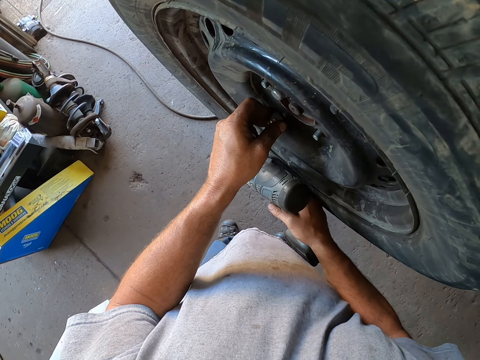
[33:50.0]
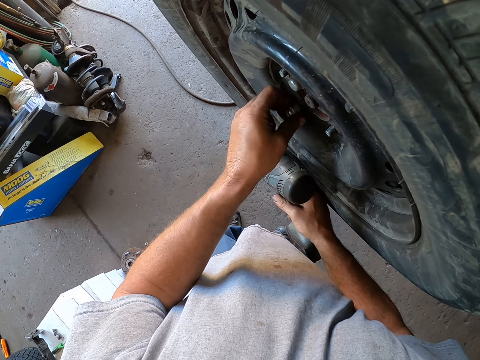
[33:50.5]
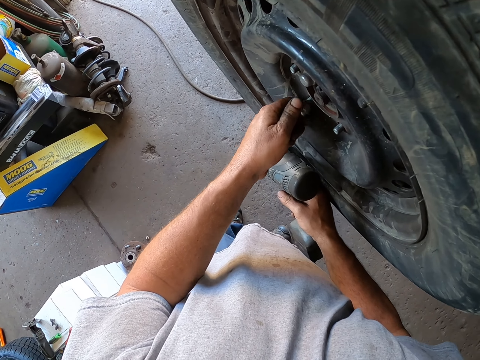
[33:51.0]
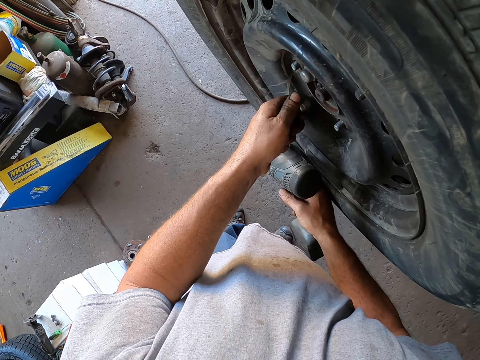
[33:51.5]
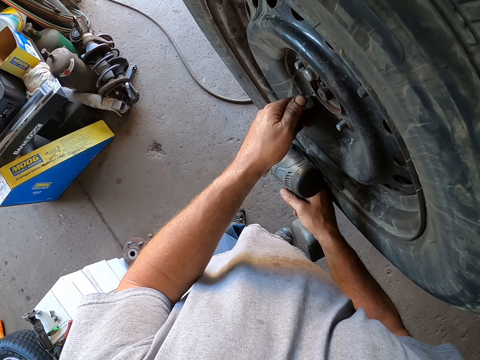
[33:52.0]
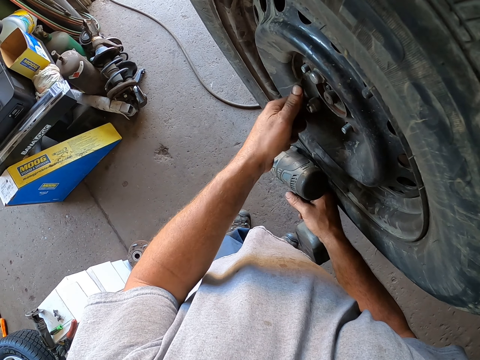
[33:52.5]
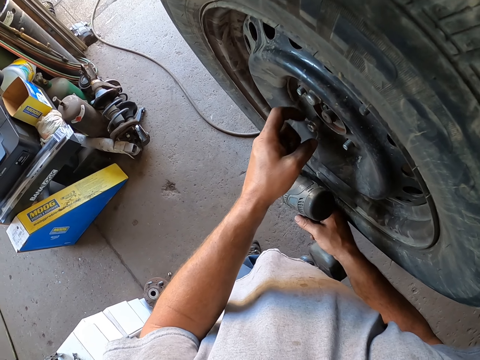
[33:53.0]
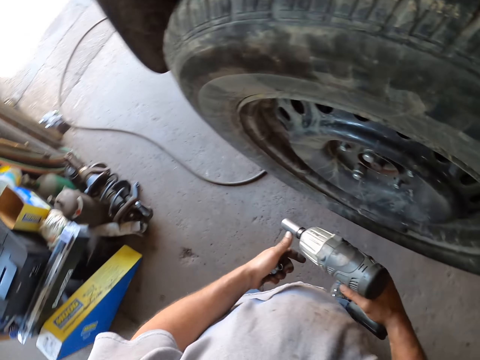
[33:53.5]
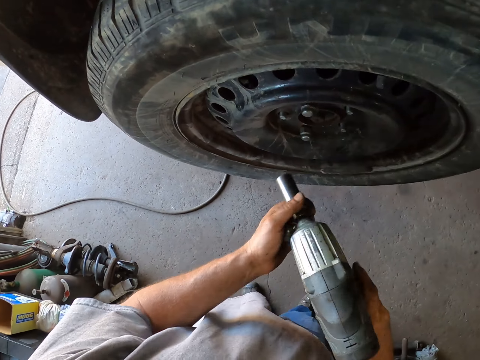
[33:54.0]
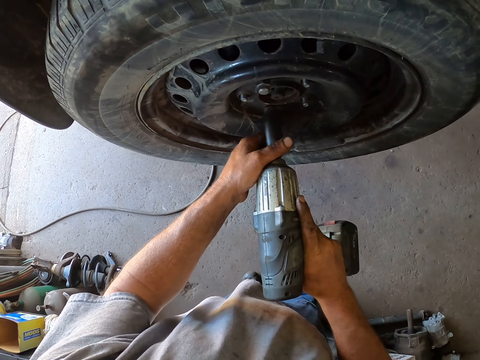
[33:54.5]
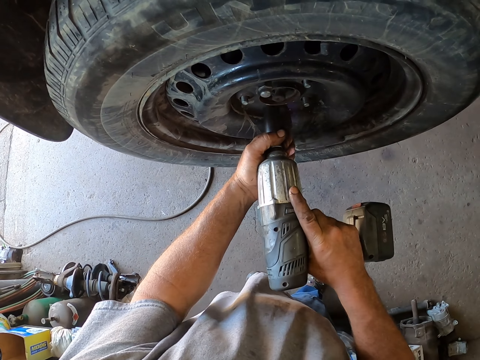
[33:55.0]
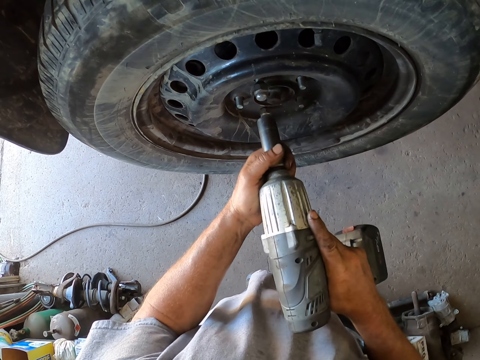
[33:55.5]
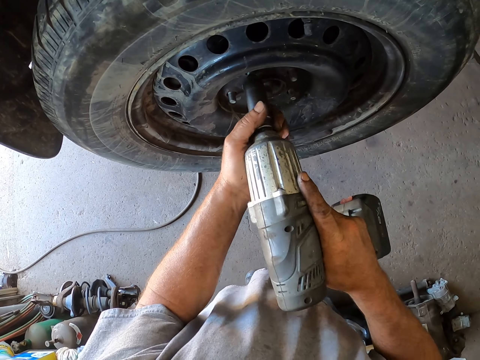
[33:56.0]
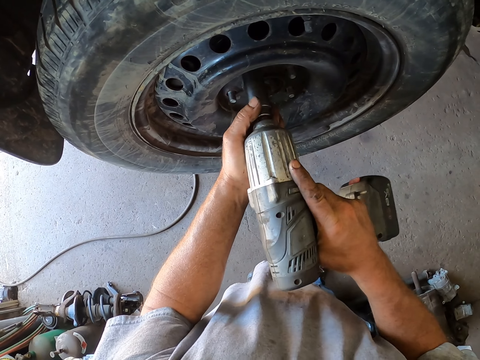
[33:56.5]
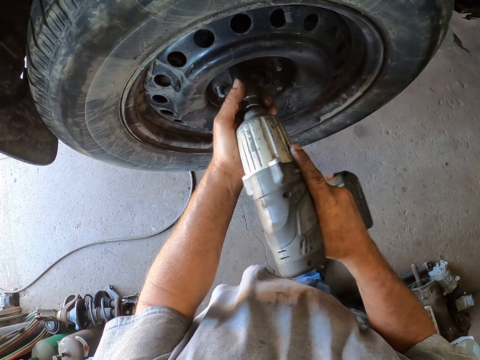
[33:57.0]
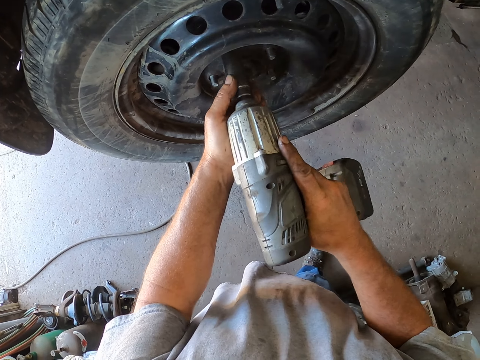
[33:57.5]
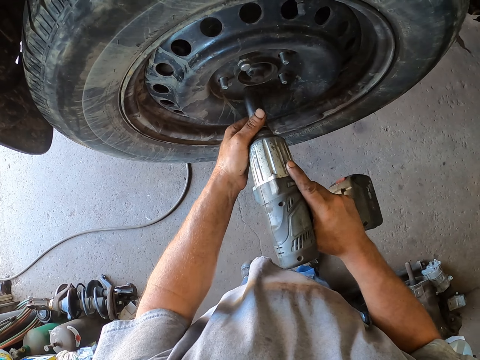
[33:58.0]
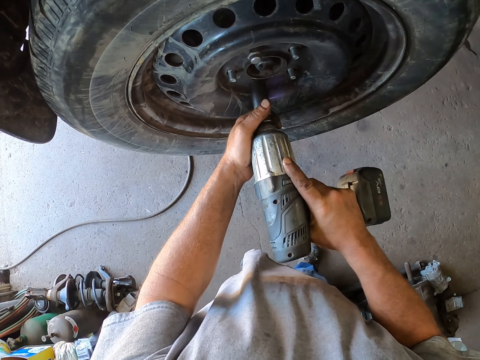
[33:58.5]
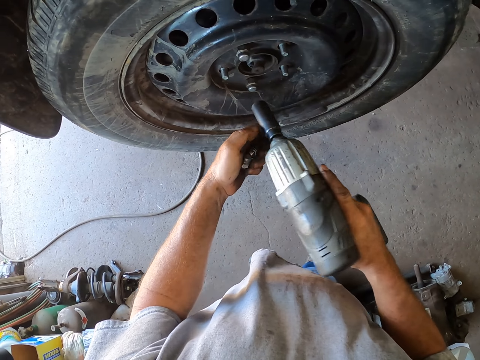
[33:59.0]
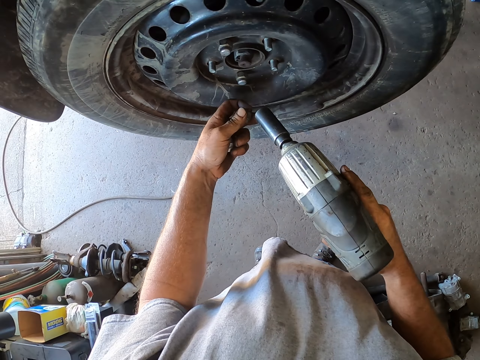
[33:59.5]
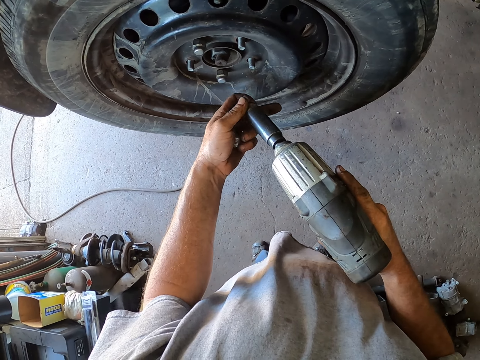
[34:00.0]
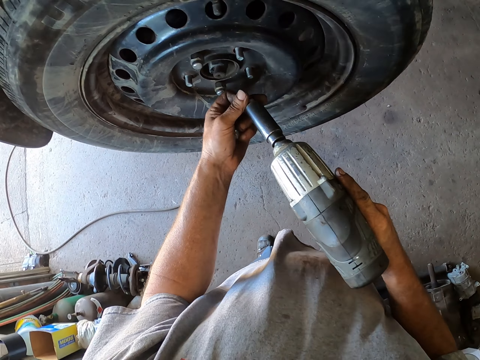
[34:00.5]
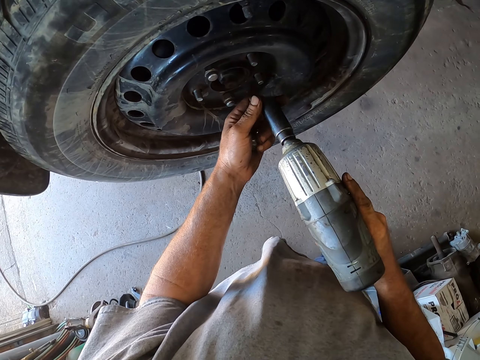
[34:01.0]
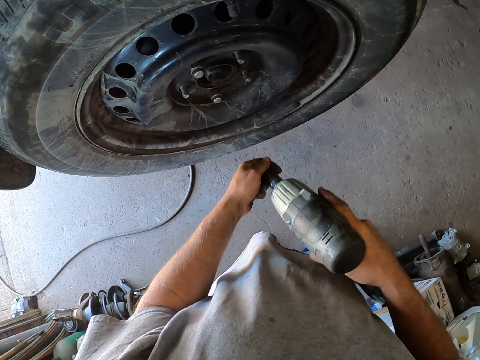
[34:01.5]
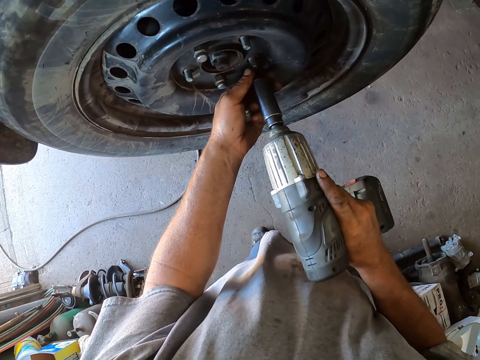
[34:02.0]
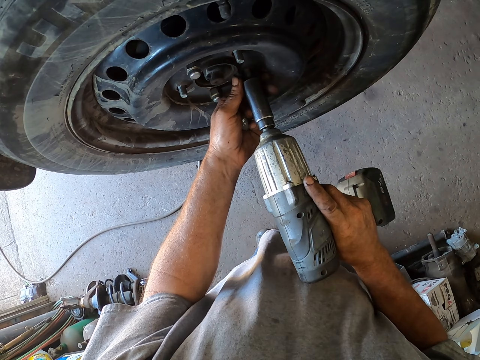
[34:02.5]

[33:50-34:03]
The camera wearer tightens the bolts on the wheel with an impact driver.

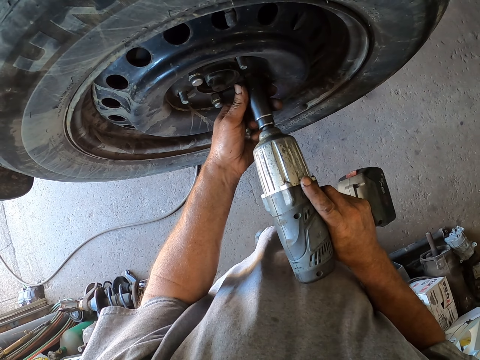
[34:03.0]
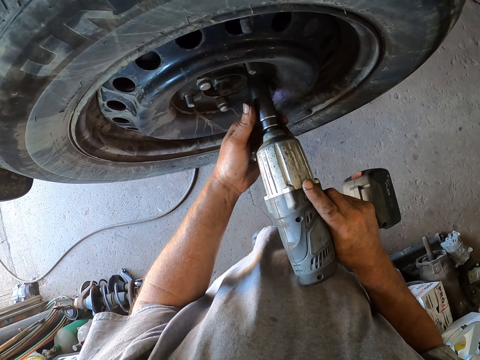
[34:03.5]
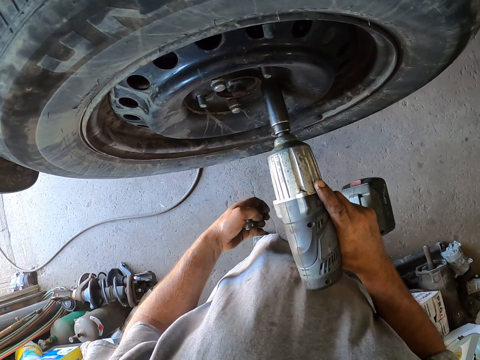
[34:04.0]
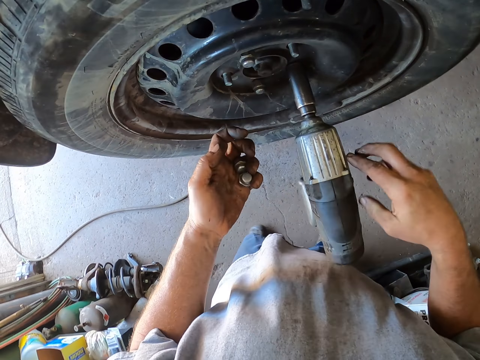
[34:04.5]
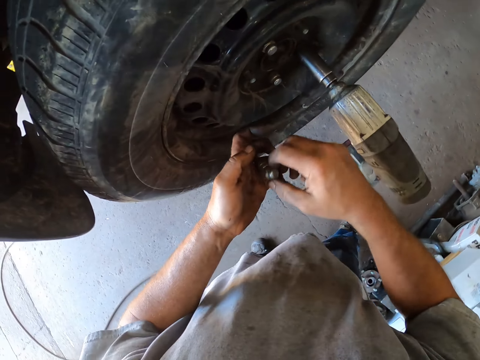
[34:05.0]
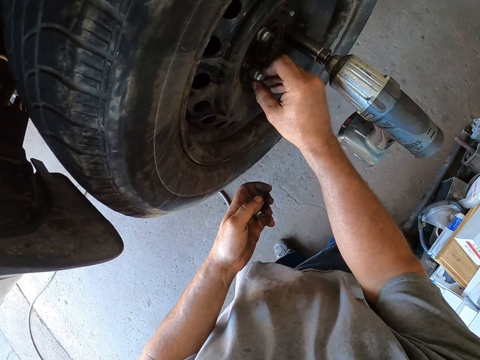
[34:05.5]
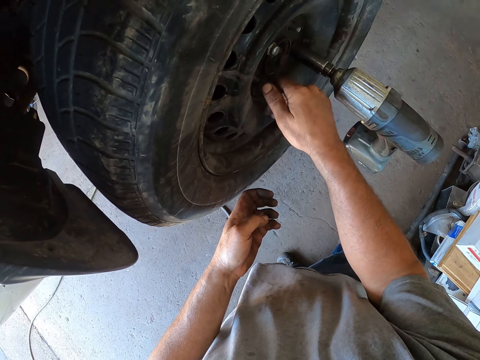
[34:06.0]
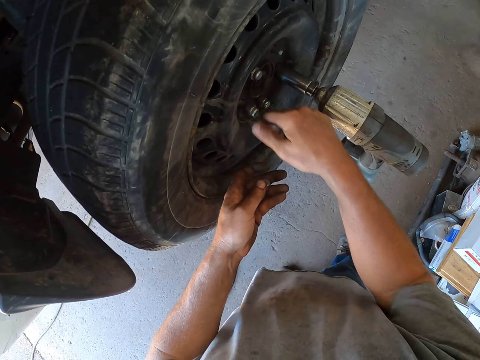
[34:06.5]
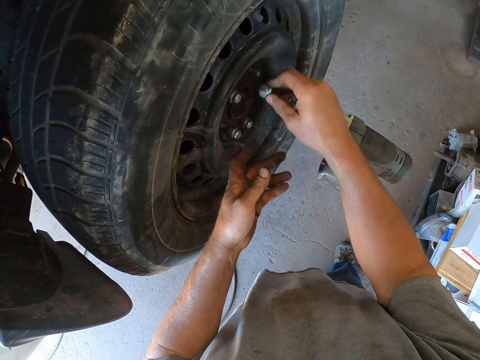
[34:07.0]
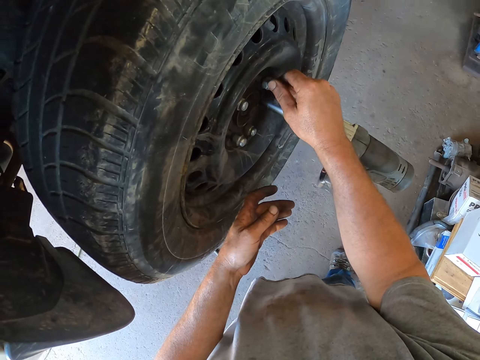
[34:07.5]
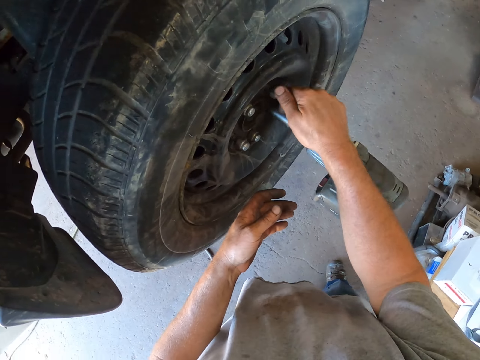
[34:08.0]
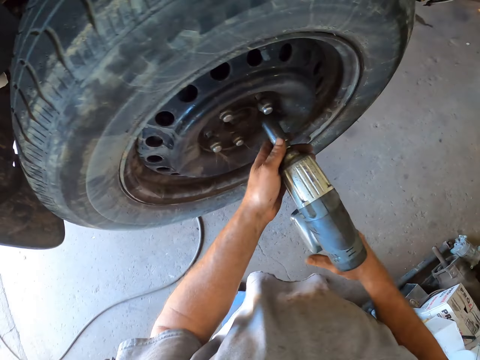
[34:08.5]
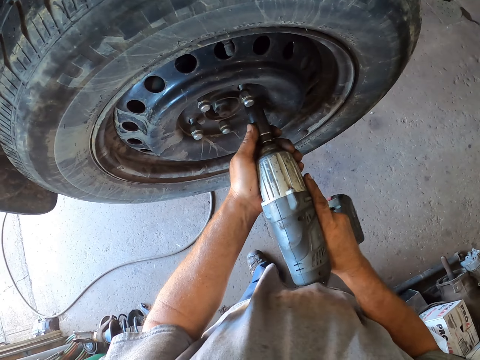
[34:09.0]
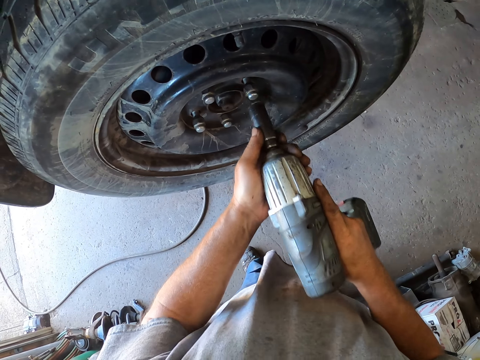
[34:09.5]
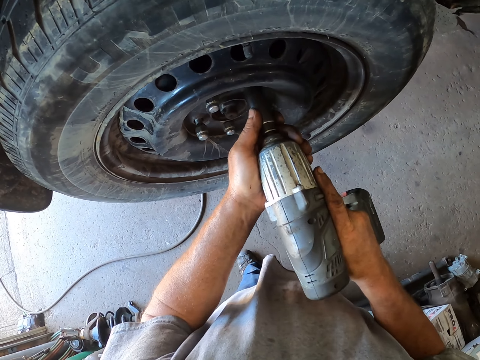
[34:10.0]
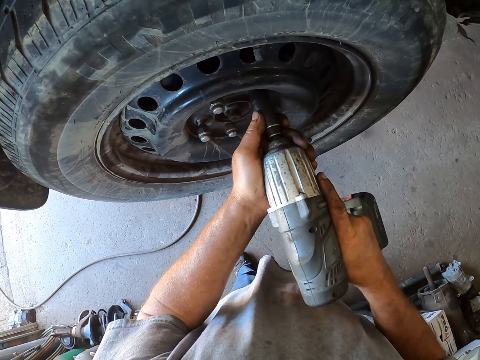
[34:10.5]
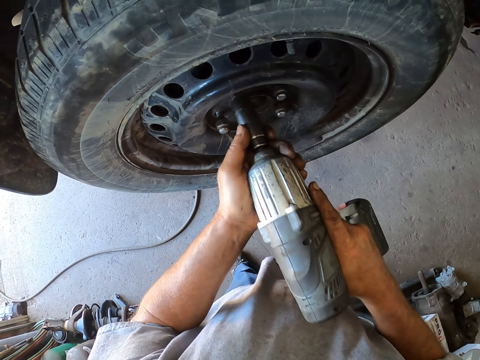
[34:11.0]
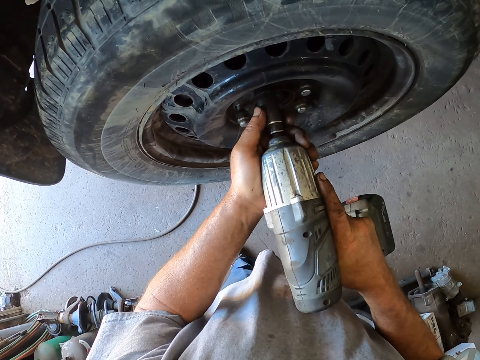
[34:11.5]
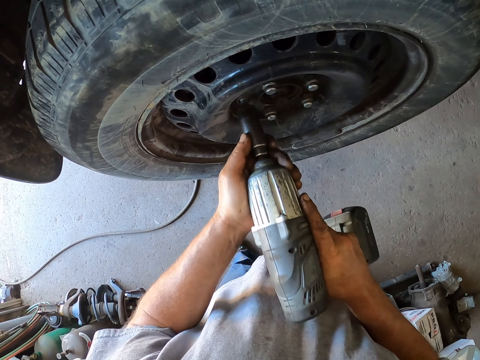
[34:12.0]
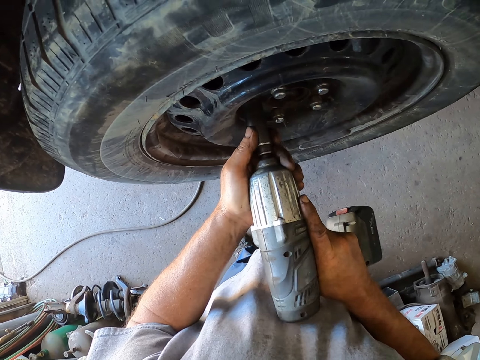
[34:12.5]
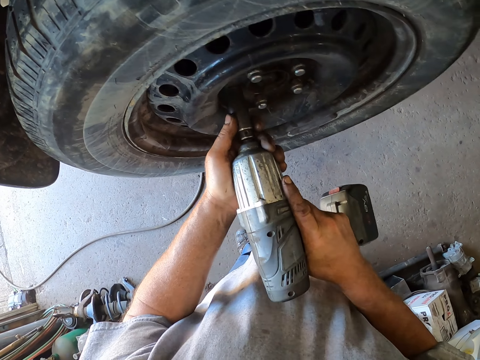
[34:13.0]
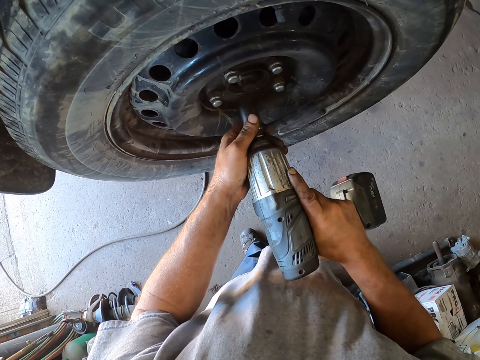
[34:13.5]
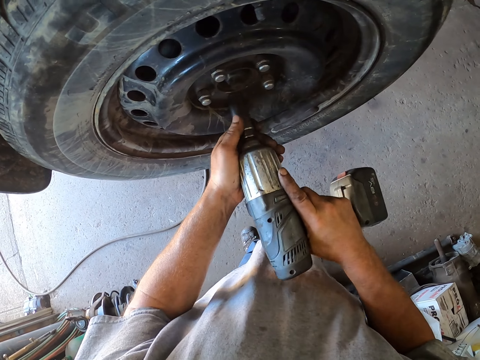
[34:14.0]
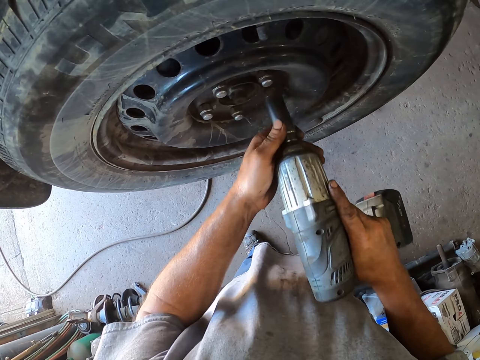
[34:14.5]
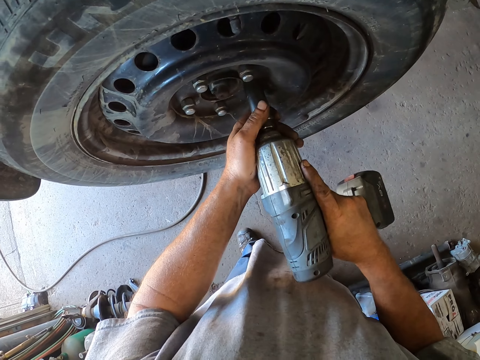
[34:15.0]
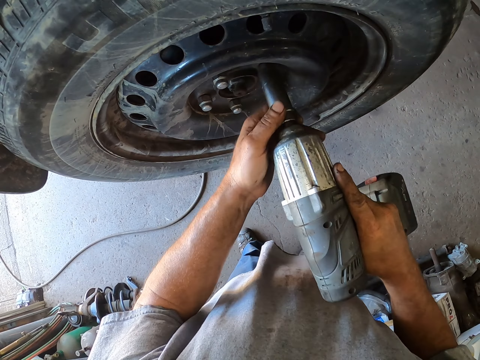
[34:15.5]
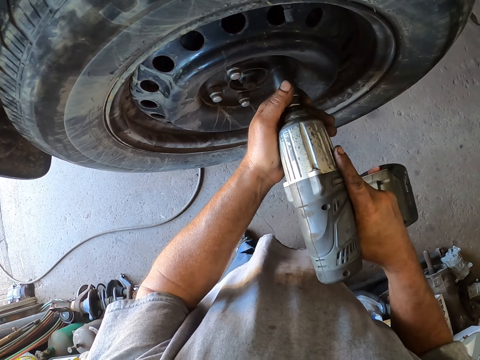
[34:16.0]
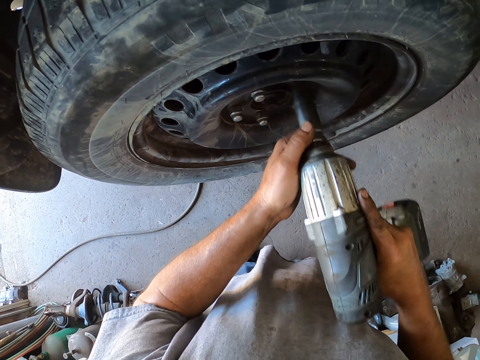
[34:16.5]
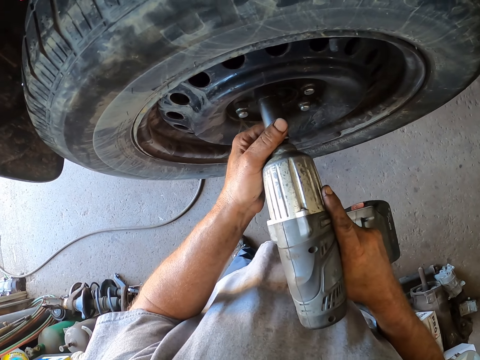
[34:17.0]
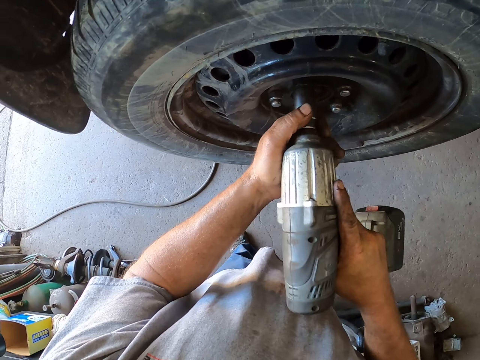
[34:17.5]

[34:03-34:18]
The camera wearer tightens the bolts on the wheel with his right hand. He tightens the bolts on the wheel with an impact driver.
